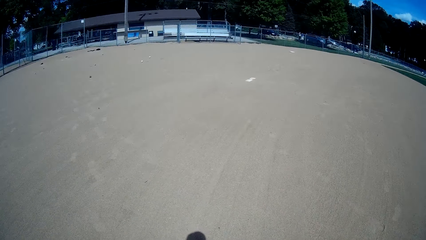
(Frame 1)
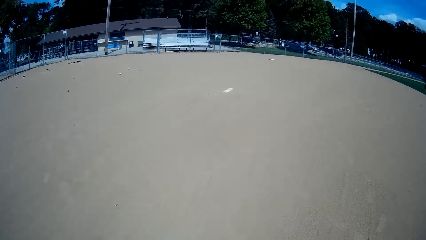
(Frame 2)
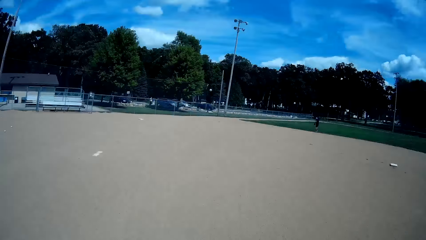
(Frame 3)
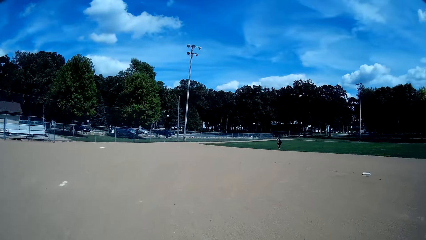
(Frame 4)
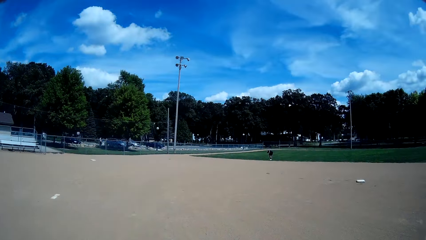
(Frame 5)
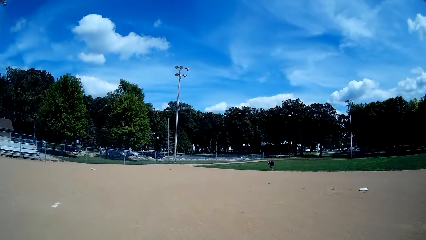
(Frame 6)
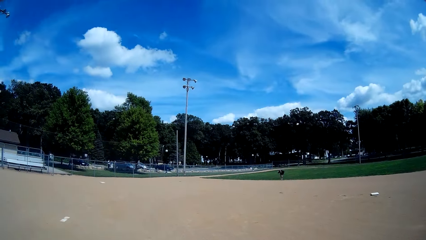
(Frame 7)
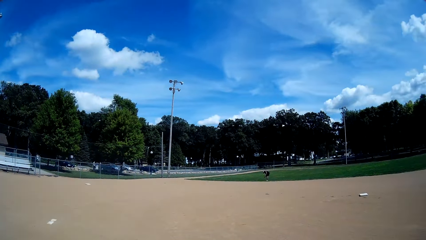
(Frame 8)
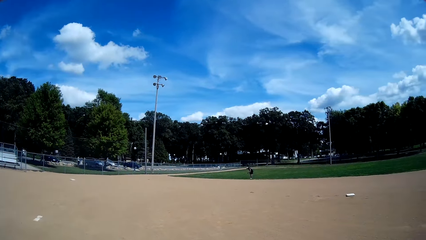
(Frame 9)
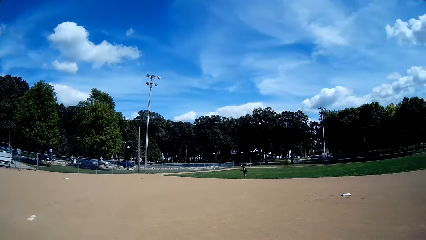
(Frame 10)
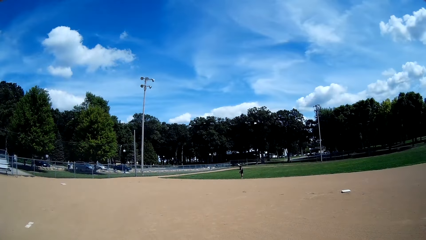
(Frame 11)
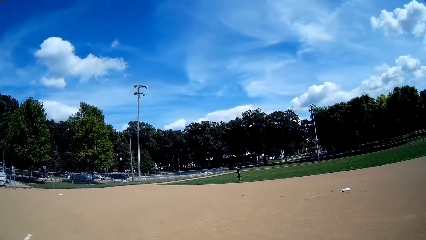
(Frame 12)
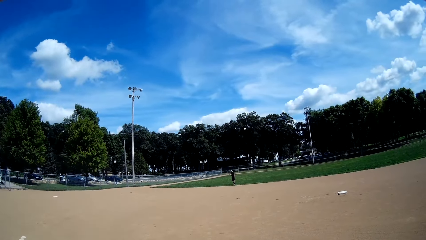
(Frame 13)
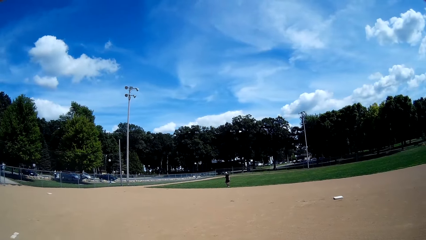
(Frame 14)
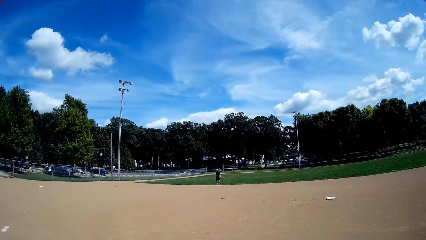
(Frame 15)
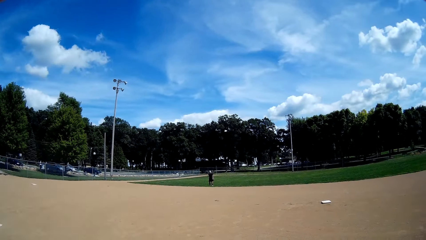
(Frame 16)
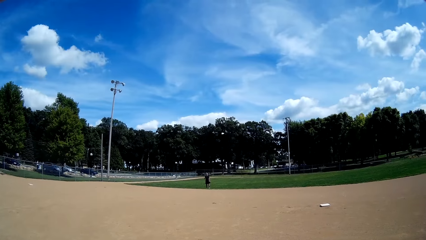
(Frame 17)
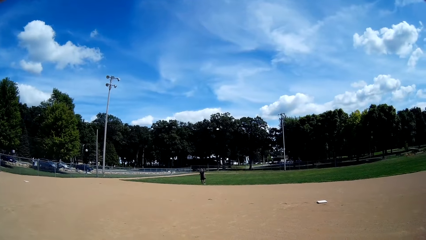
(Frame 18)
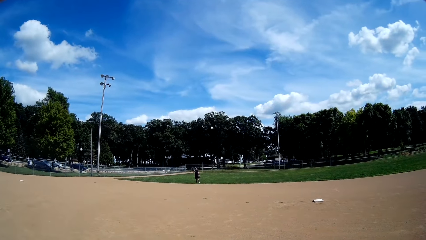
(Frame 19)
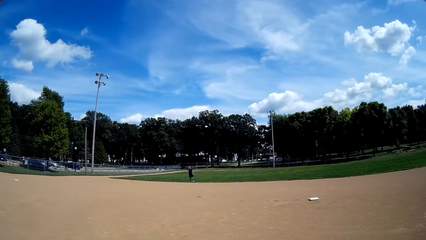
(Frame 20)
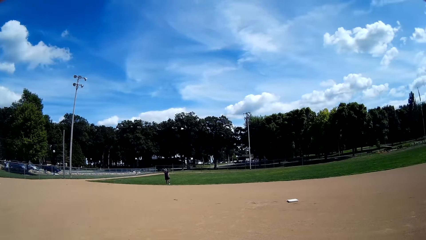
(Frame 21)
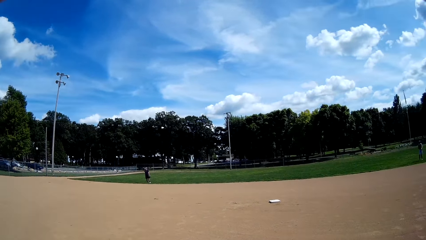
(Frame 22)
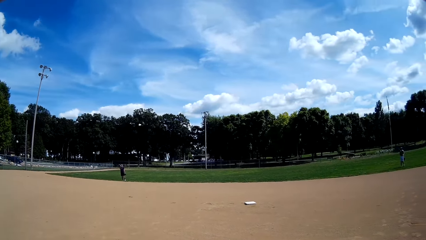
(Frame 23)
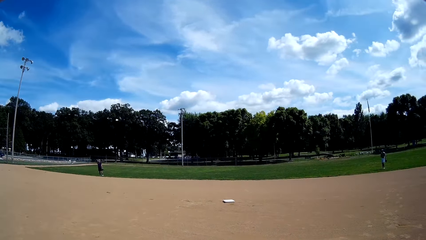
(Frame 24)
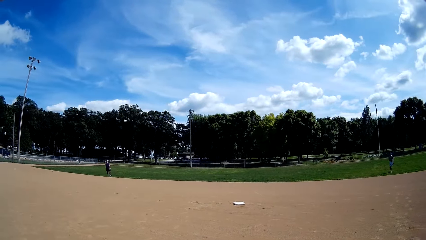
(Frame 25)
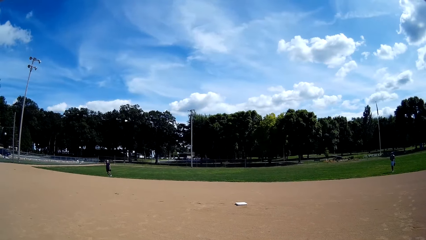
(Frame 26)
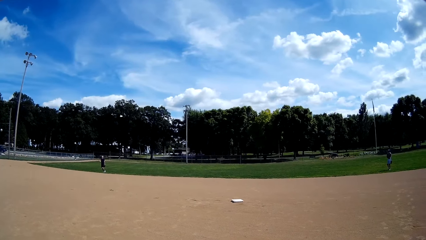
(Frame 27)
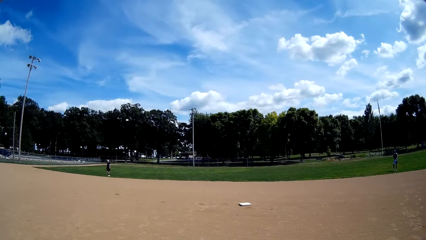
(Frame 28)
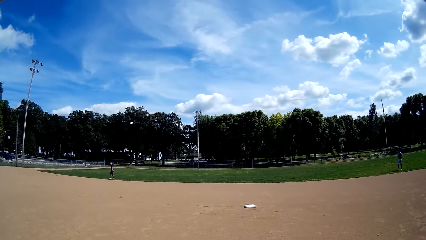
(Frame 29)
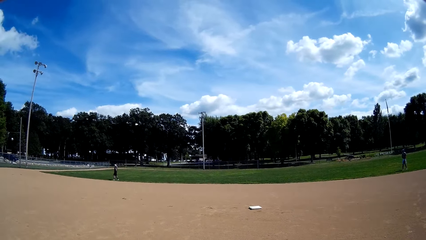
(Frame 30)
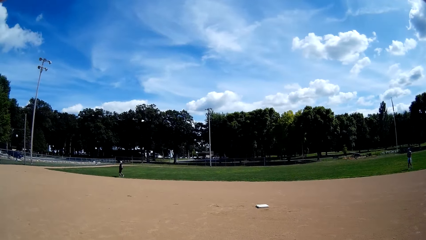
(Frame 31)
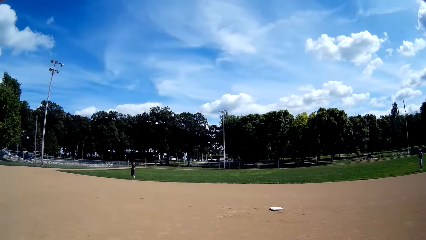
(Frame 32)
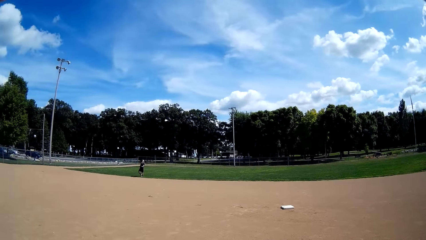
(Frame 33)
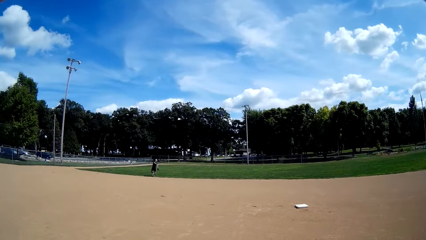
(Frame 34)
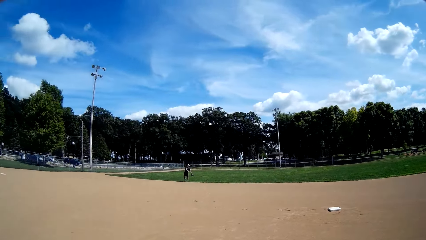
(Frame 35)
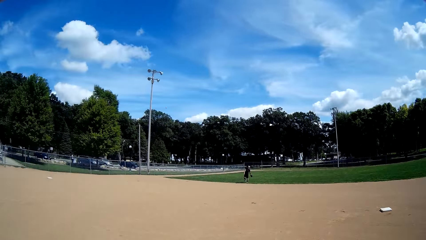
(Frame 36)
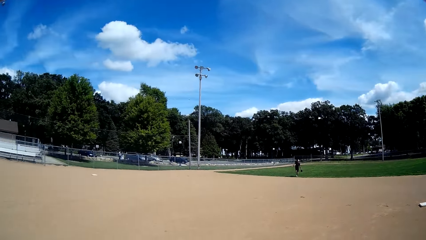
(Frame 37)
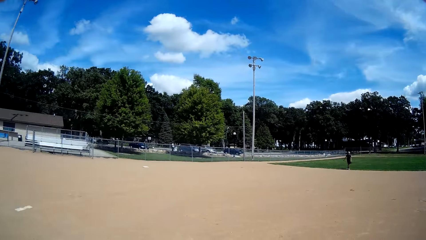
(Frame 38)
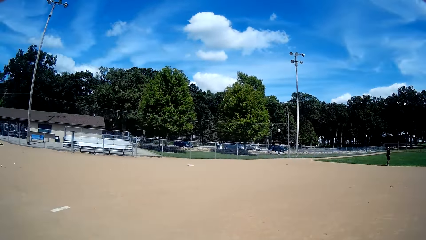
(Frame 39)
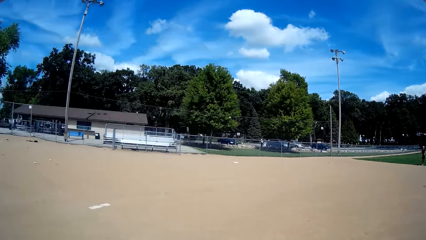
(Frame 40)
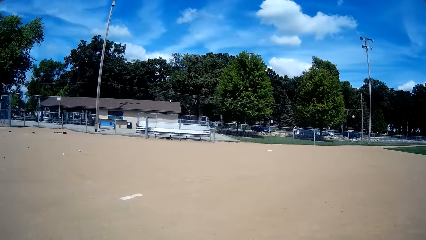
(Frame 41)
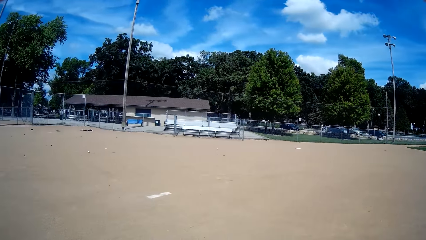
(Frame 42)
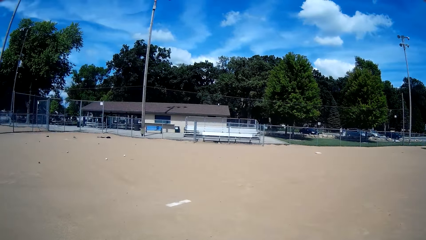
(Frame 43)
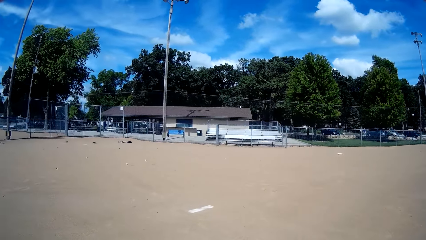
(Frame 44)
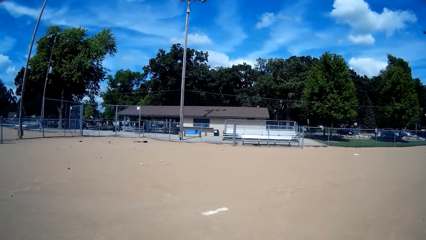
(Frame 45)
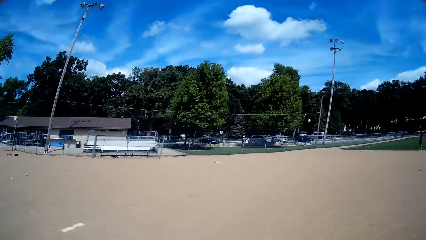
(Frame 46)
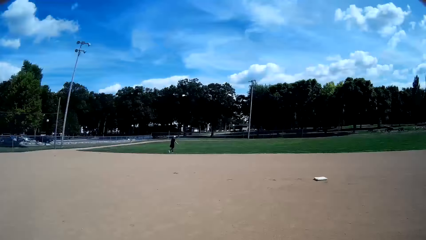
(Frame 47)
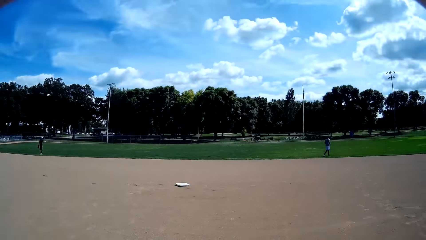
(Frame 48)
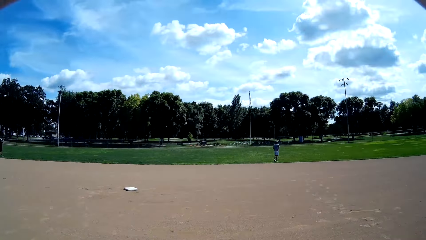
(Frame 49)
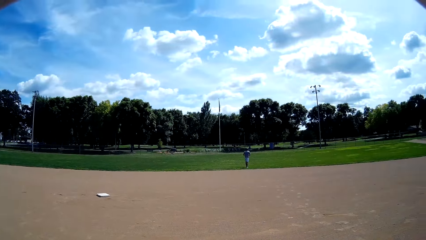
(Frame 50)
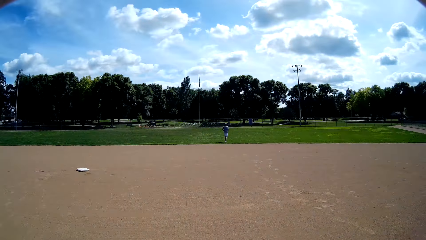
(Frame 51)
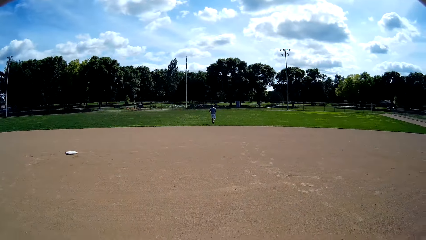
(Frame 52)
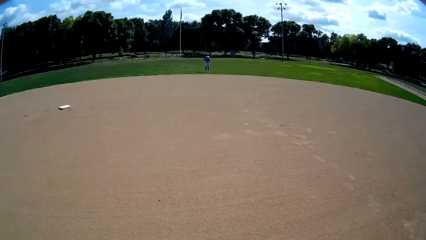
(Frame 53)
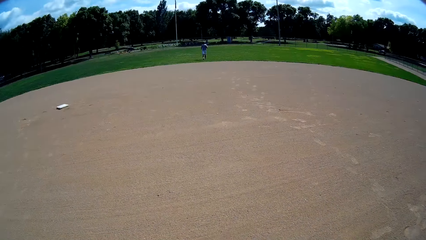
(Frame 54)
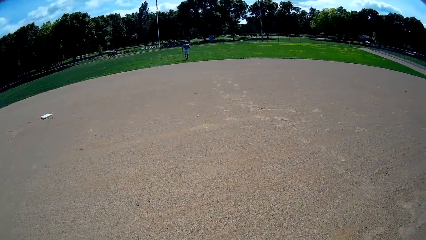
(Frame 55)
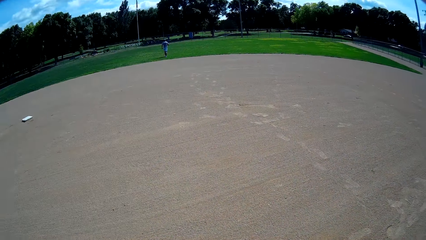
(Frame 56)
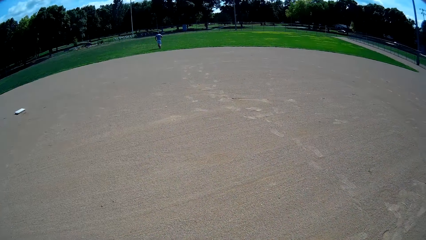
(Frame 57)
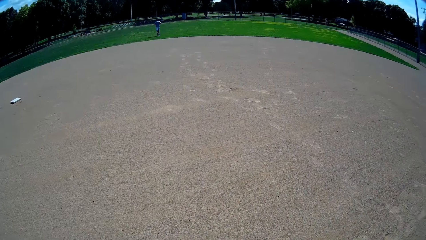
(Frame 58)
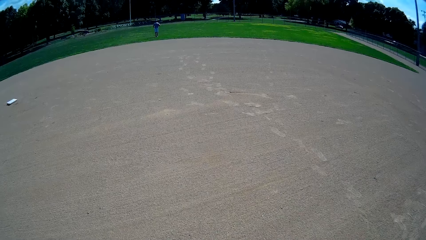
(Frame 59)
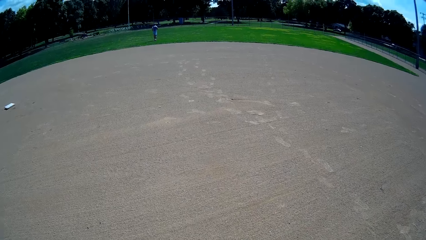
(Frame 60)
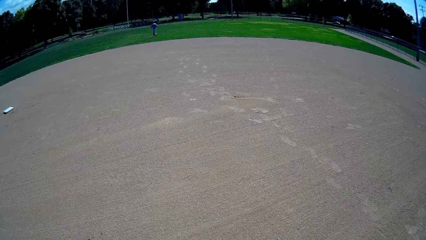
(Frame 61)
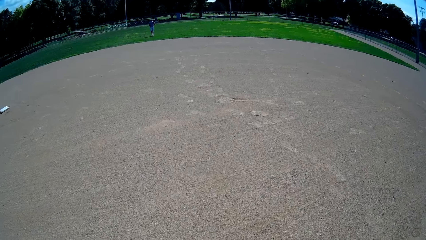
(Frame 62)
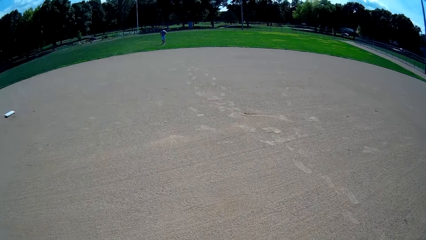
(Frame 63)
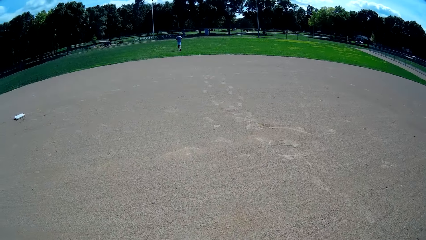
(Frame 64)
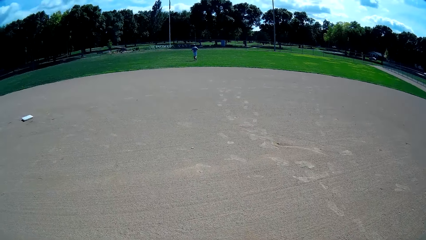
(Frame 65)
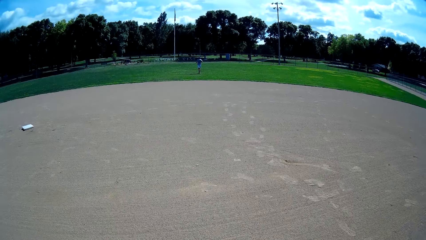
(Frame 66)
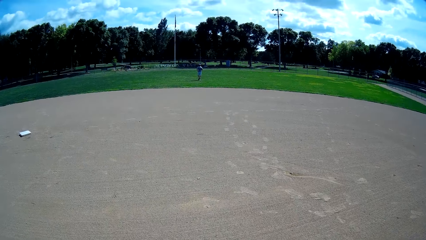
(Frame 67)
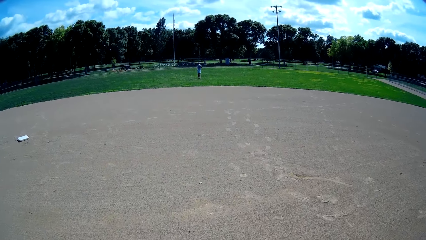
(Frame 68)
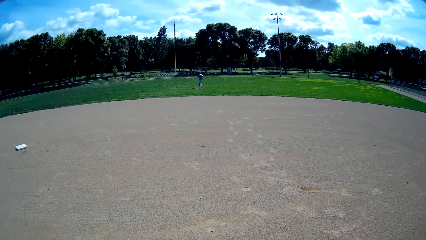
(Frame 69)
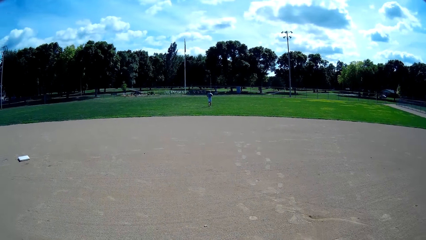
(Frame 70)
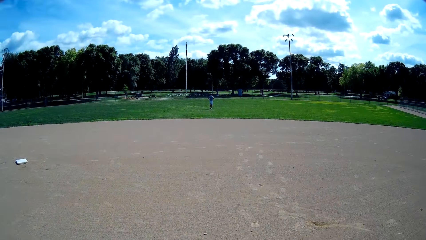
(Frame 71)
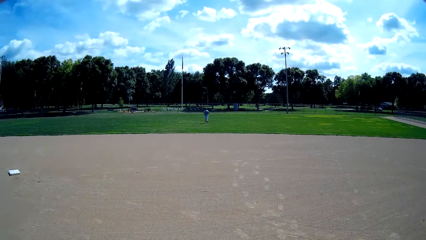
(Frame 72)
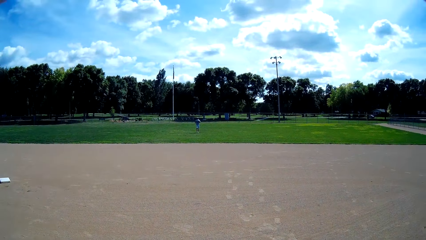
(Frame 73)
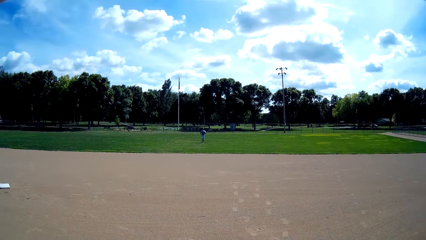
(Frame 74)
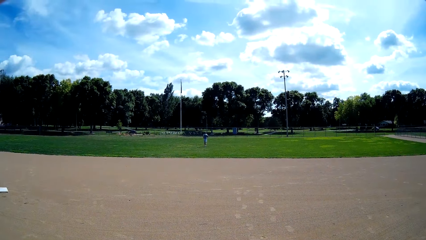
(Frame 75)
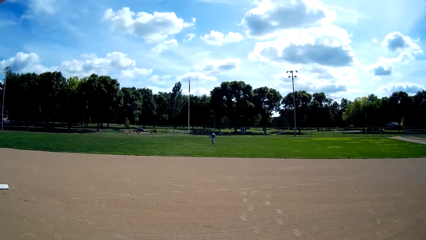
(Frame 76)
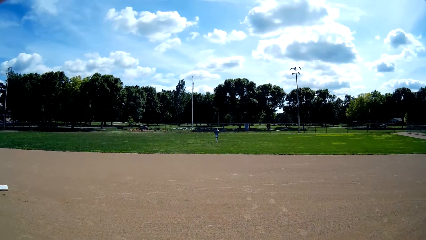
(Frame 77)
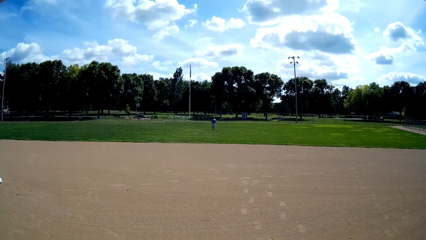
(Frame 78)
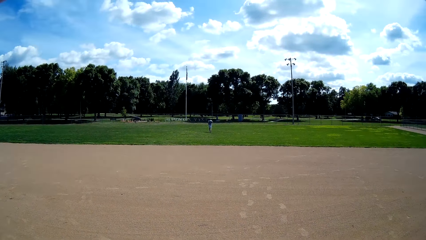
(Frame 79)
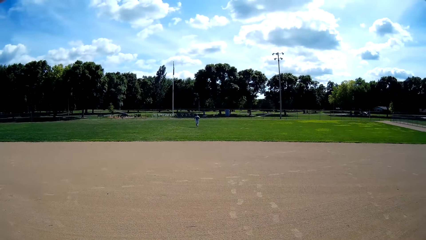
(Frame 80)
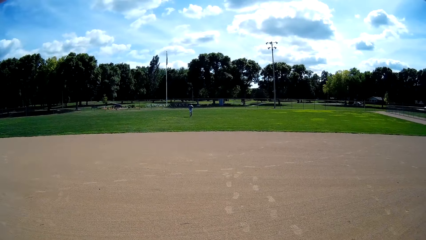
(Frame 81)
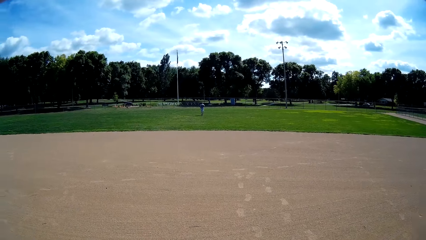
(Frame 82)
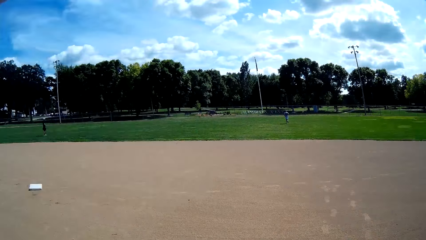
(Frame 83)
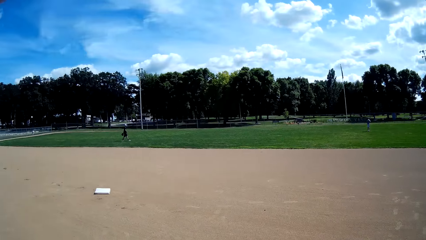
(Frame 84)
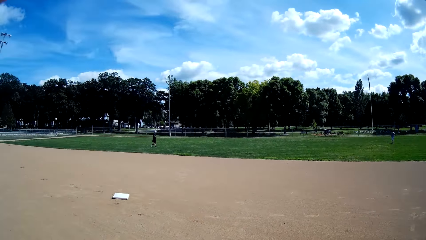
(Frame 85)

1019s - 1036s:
A man picks a baseball on the ground. The man throws the ball towards the gate. The camera wearer looks around. They walk forward towards another man. The other man walks towards the other end of the field. The camera wearer walks around.
